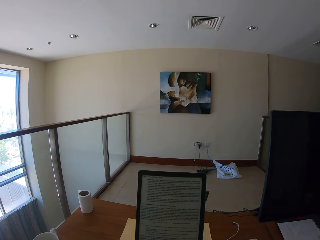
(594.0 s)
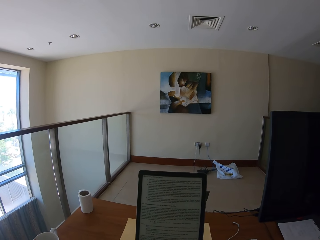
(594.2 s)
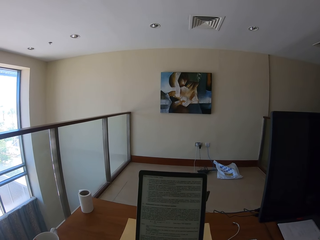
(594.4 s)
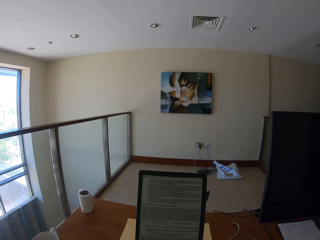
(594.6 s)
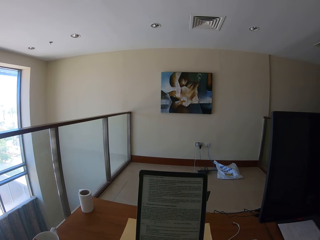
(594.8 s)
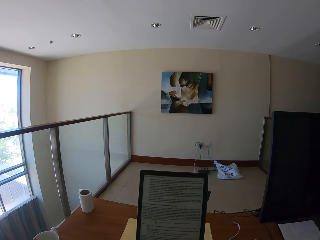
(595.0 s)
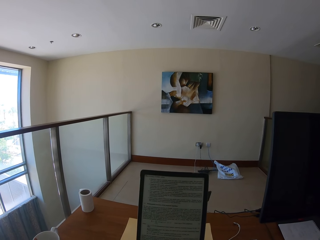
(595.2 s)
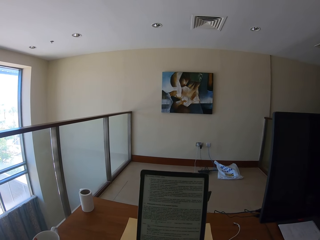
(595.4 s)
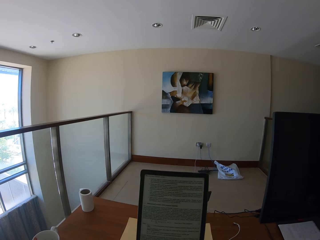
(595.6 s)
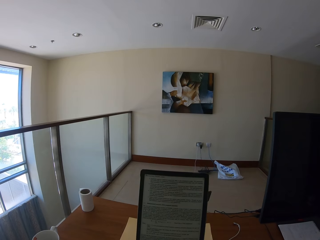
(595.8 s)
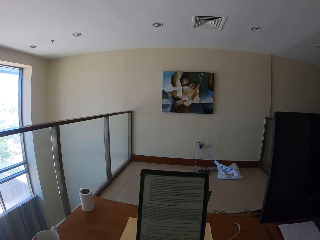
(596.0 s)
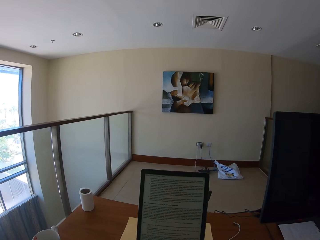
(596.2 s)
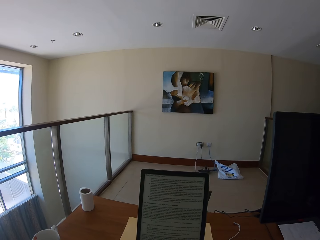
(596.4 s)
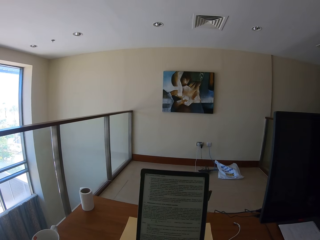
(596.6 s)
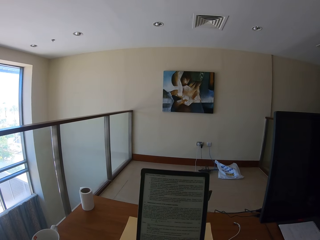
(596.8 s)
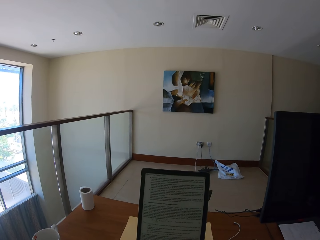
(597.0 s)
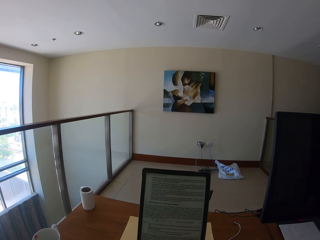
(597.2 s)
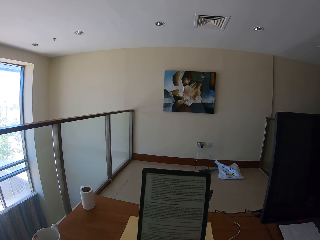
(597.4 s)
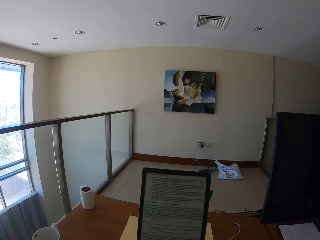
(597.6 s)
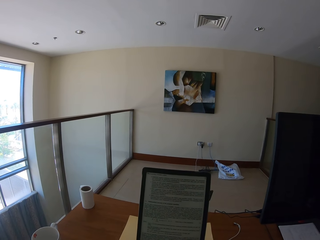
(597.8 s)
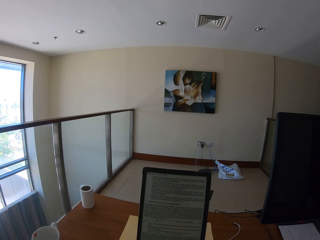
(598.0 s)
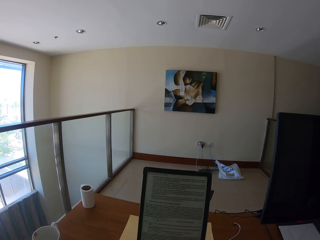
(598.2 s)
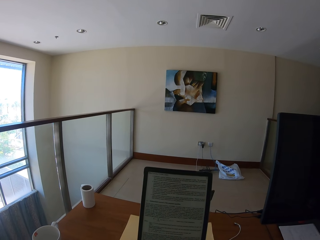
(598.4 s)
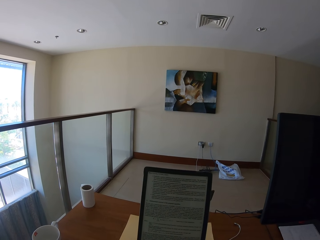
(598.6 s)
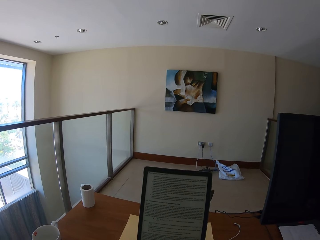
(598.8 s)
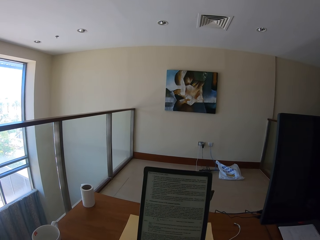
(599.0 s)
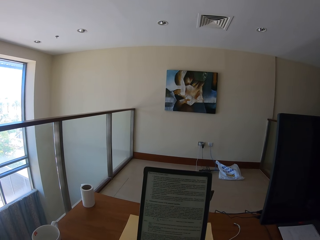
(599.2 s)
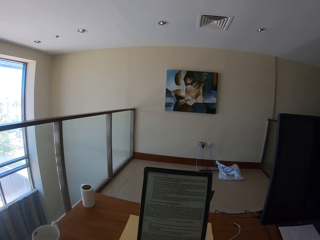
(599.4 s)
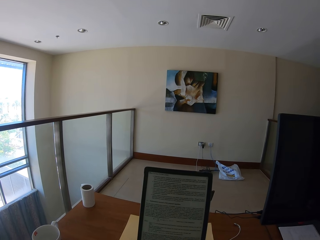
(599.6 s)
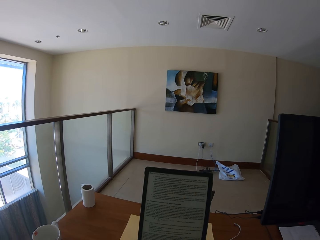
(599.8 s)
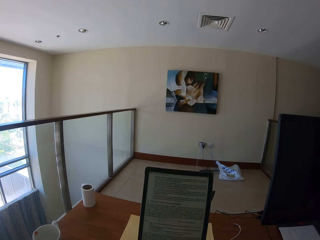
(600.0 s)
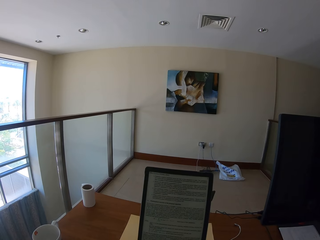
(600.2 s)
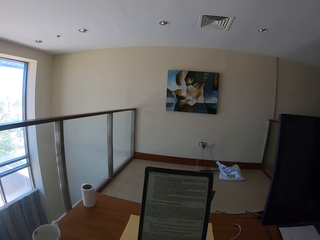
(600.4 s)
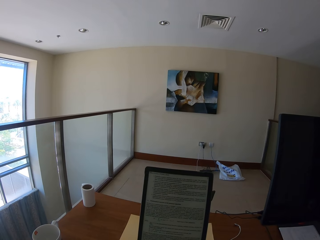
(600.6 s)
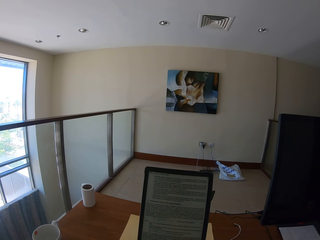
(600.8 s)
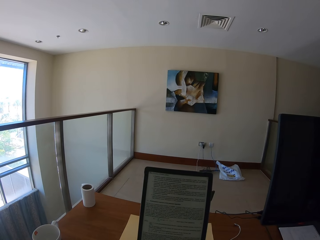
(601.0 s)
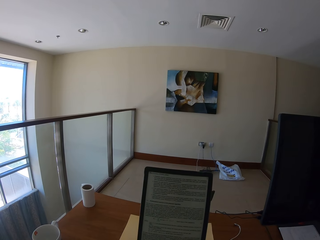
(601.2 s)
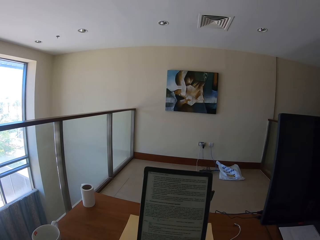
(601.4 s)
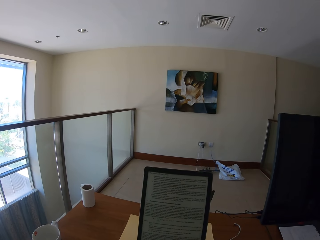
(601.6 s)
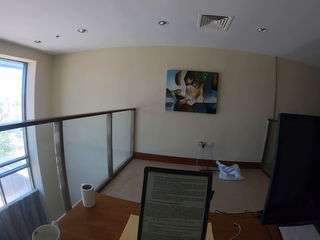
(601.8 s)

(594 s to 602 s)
The camera wearer reads from a tablet.

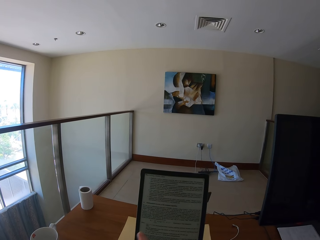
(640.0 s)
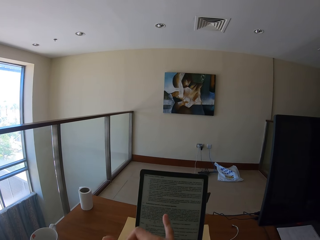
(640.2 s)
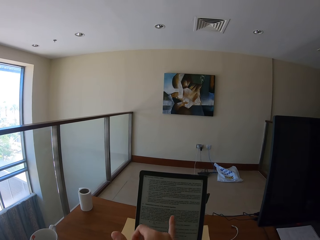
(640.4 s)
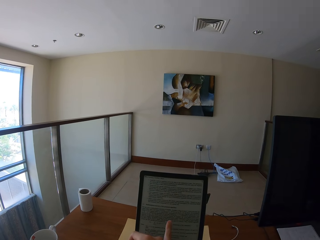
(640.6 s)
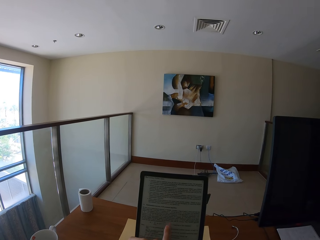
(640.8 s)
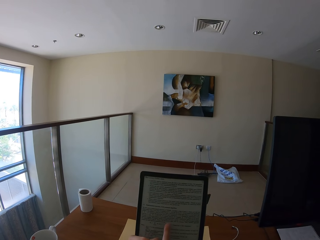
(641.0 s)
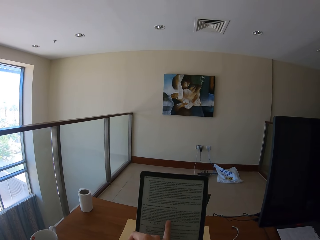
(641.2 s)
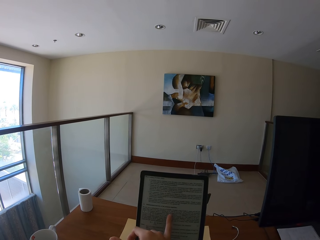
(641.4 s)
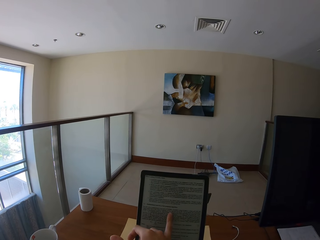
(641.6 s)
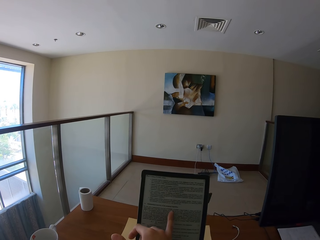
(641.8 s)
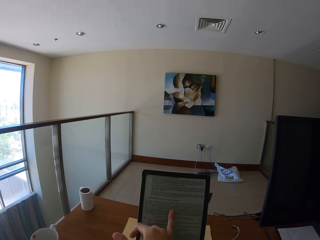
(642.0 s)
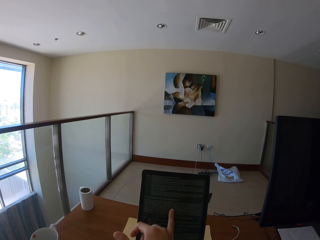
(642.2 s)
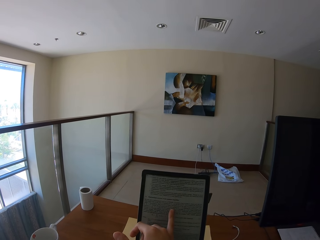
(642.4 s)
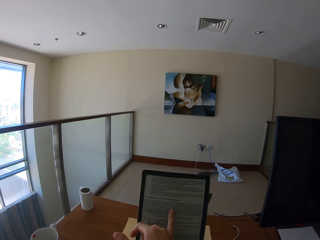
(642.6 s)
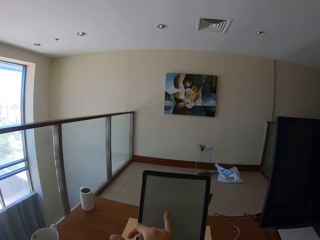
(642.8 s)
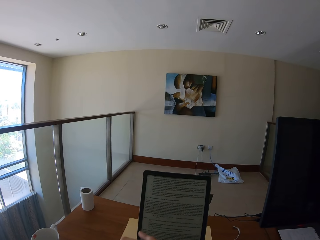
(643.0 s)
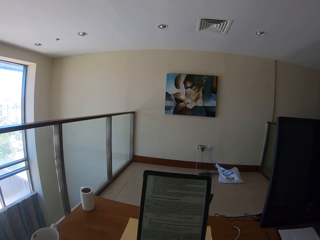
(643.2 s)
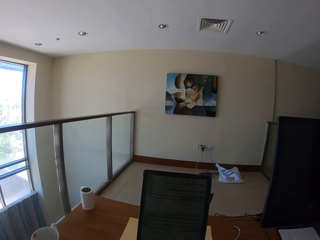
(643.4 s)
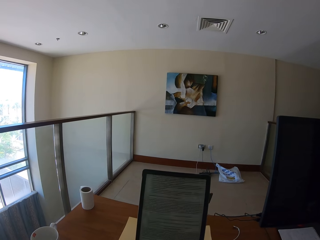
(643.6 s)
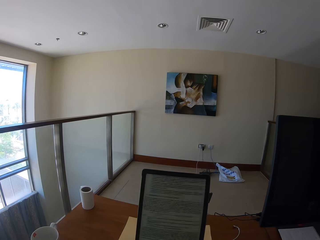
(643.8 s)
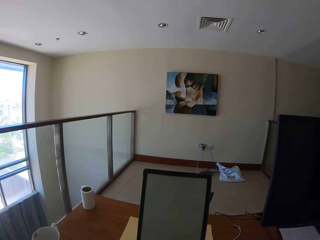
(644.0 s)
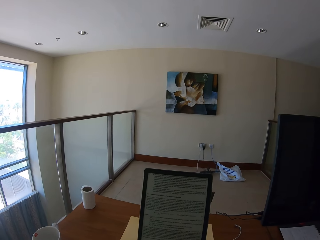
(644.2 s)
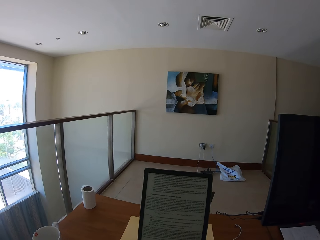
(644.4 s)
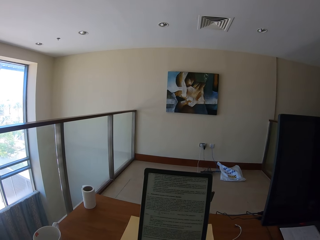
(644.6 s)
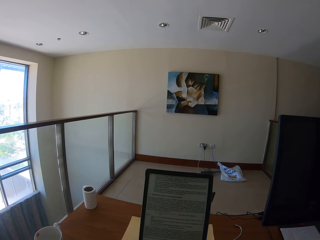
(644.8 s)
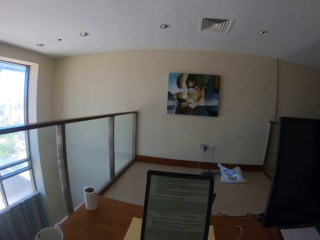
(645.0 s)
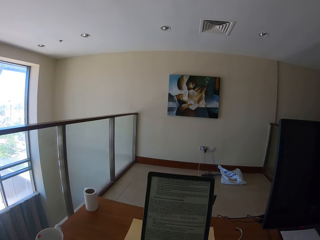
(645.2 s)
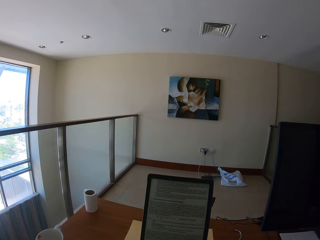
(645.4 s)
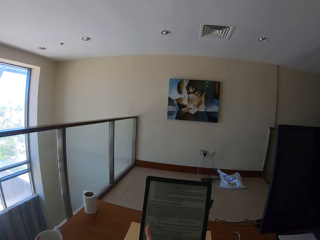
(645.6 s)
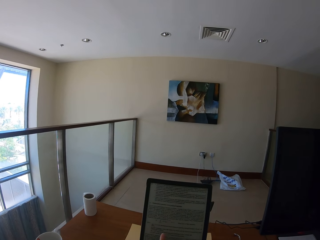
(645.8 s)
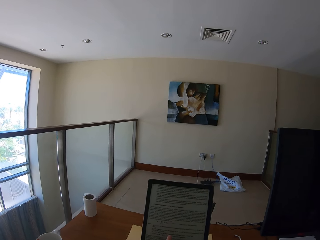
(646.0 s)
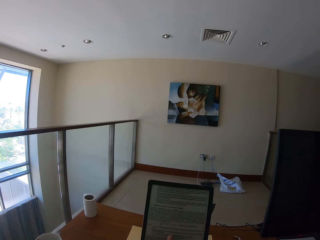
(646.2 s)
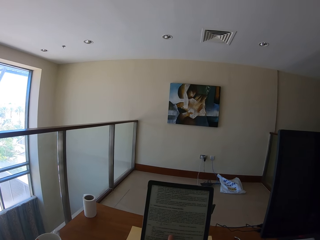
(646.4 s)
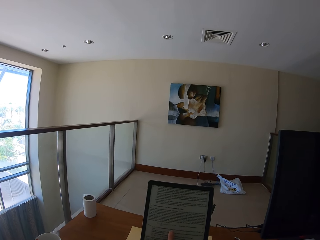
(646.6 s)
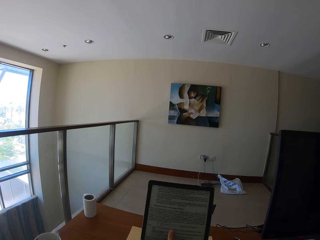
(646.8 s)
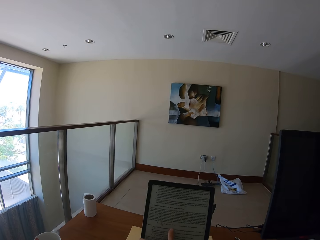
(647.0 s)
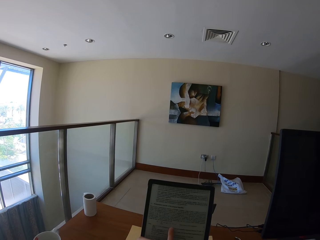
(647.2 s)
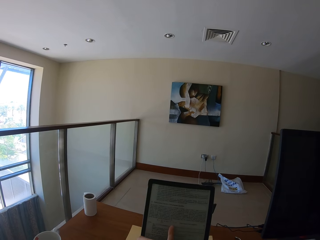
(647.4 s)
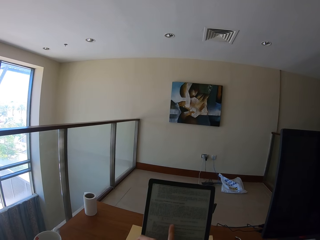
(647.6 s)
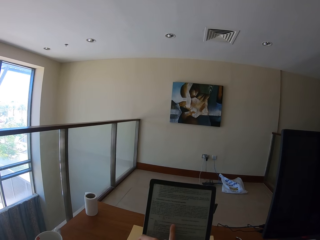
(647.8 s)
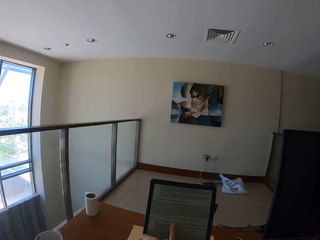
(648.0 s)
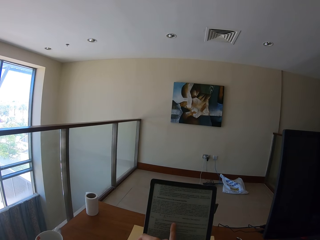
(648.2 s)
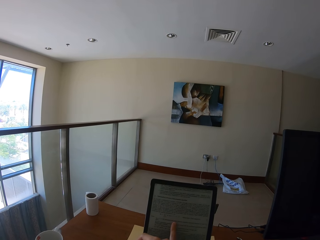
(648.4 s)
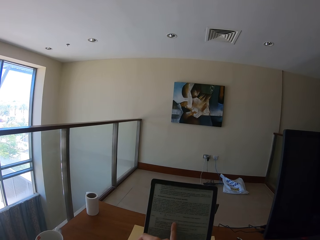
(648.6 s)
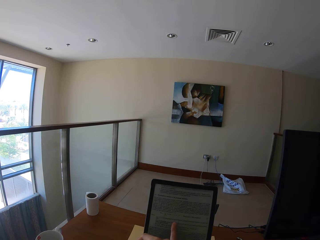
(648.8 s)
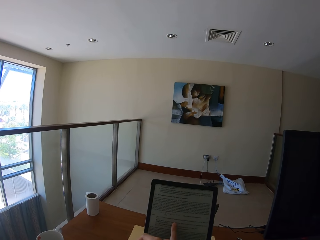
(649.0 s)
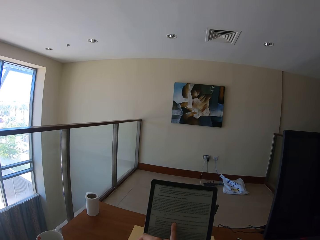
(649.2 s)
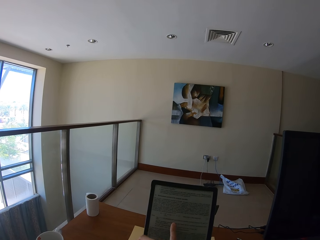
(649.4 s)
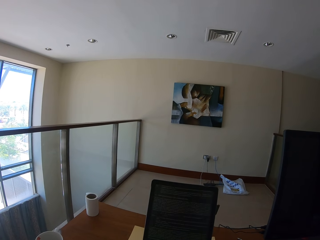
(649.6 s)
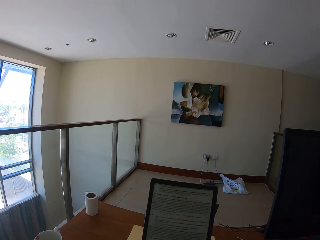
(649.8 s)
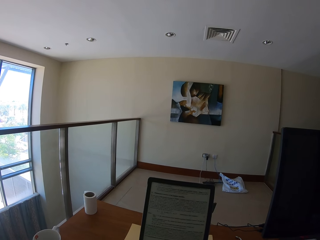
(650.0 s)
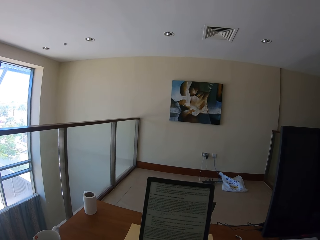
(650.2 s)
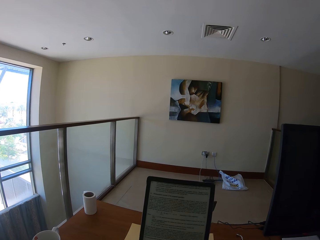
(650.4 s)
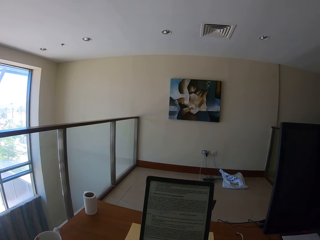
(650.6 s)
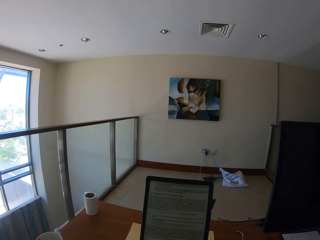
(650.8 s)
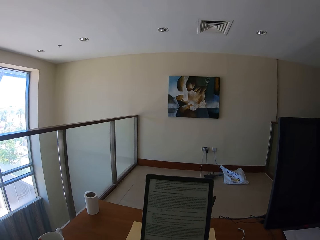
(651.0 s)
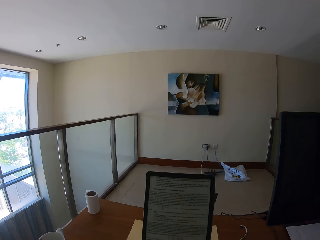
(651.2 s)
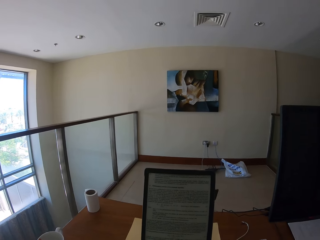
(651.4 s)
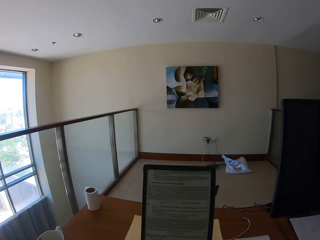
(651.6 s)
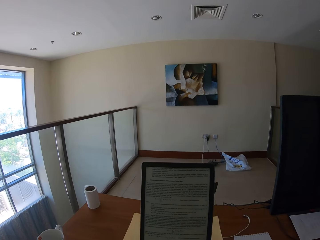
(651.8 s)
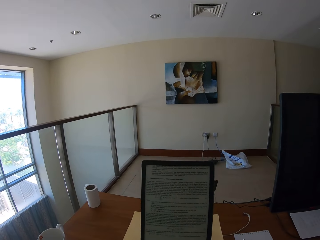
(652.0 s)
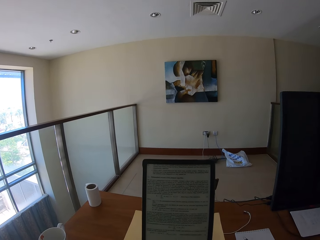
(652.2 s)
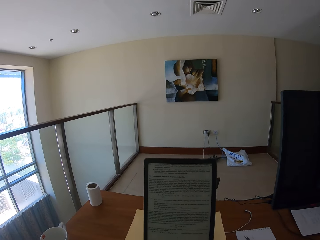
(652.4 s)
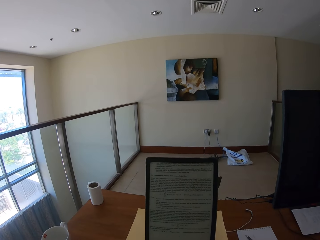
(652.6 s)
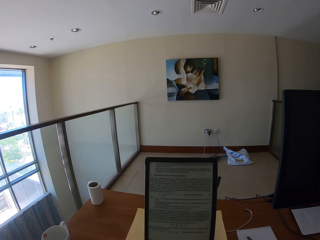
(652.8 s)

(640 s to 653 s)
The camera wearer points on the tablet. They scroll on the tablet. They read on the tablet.
